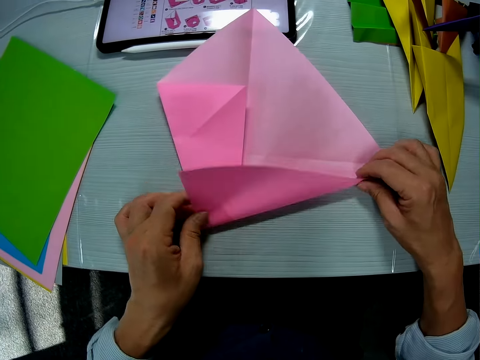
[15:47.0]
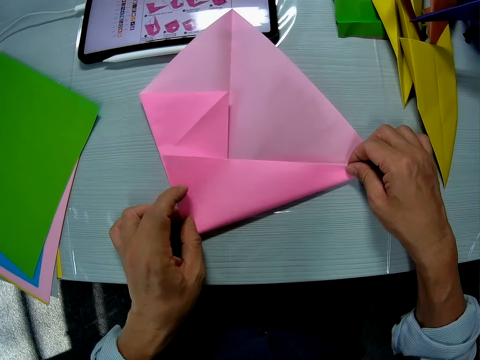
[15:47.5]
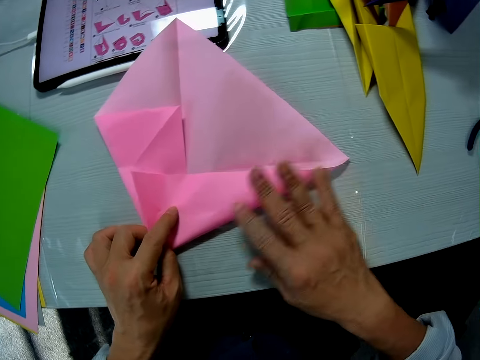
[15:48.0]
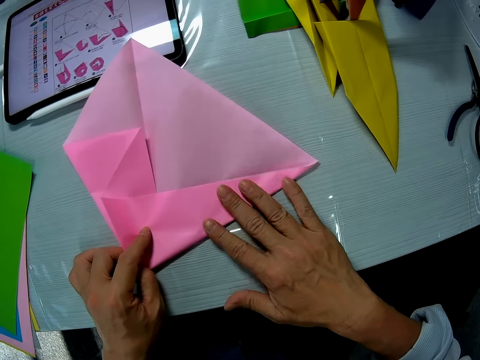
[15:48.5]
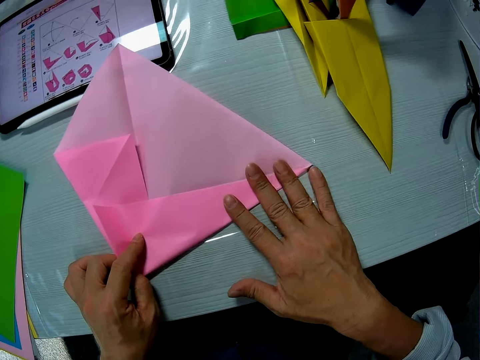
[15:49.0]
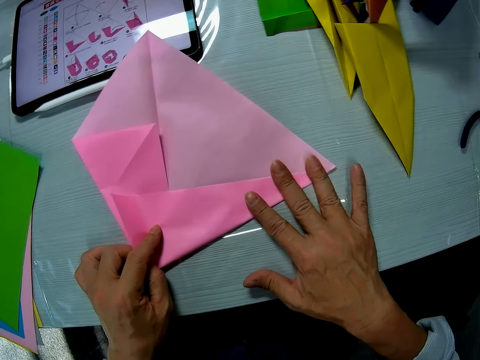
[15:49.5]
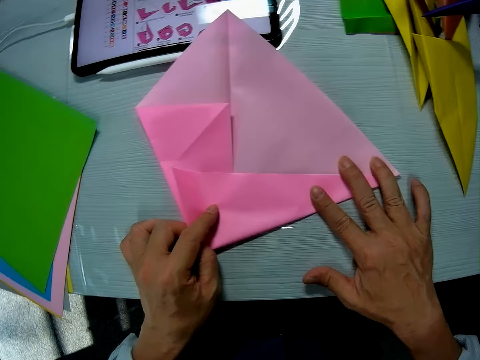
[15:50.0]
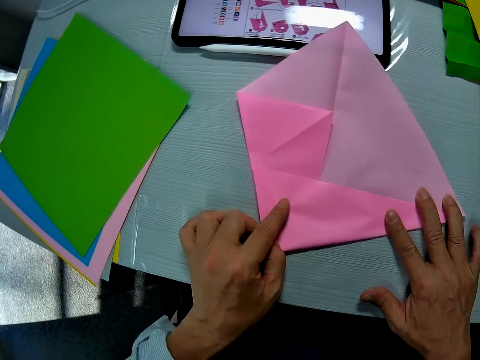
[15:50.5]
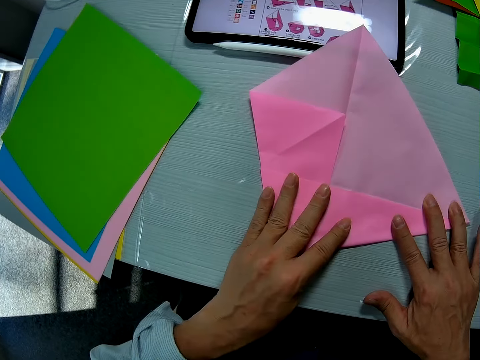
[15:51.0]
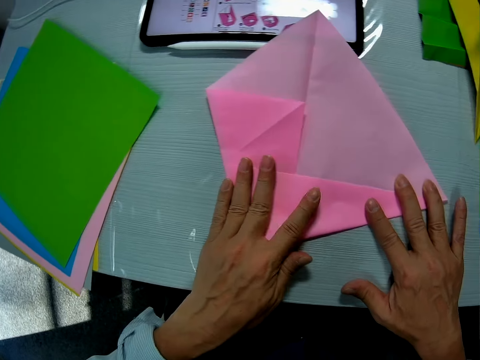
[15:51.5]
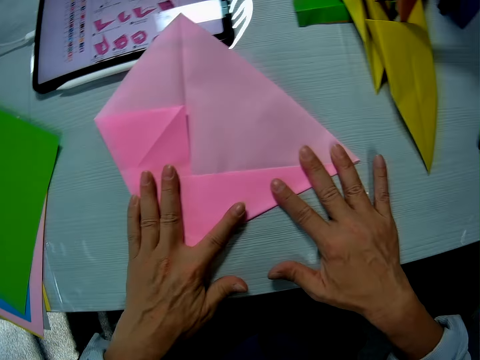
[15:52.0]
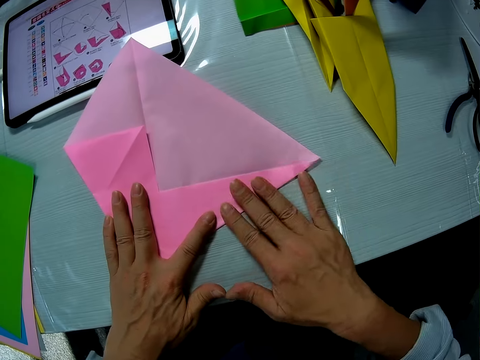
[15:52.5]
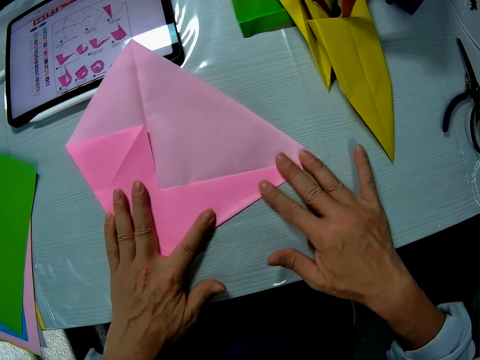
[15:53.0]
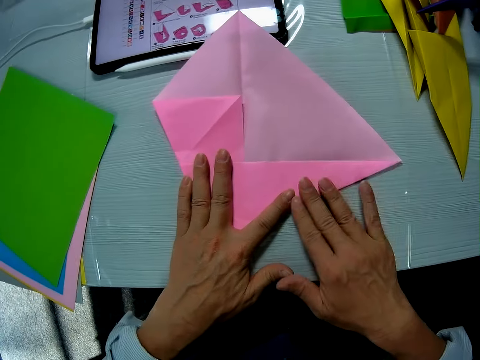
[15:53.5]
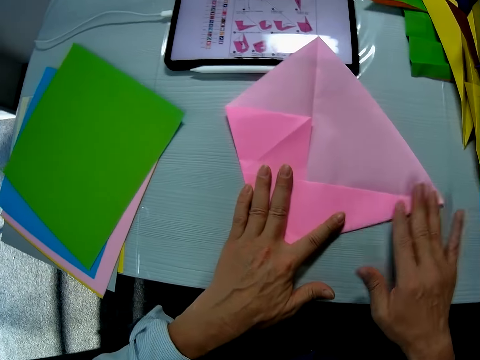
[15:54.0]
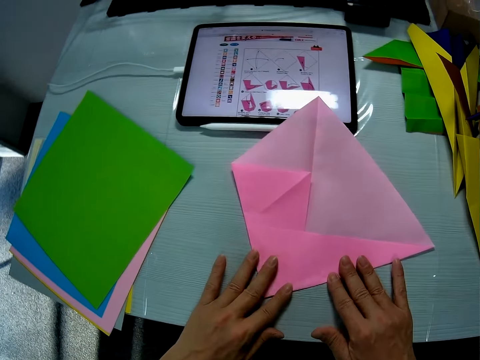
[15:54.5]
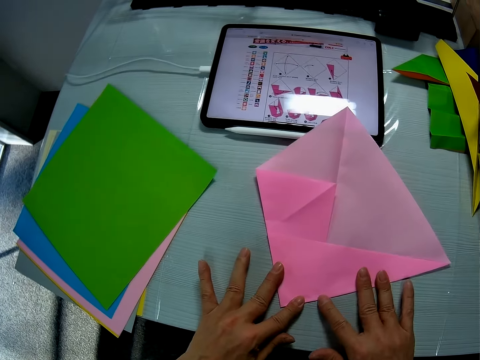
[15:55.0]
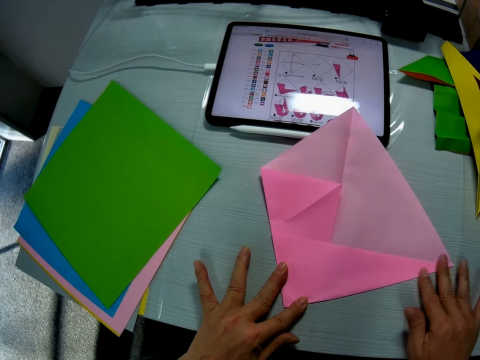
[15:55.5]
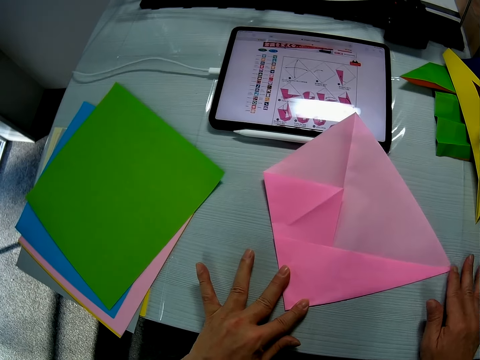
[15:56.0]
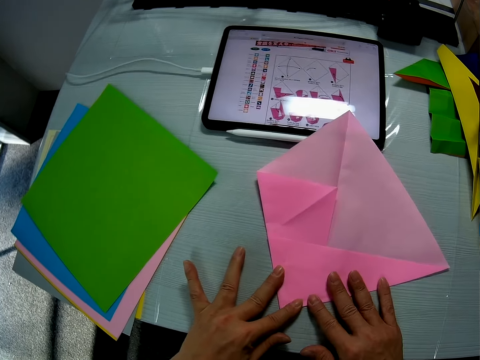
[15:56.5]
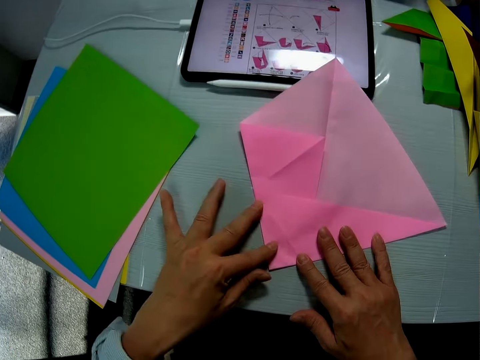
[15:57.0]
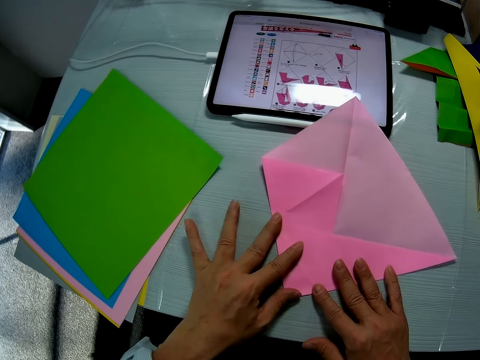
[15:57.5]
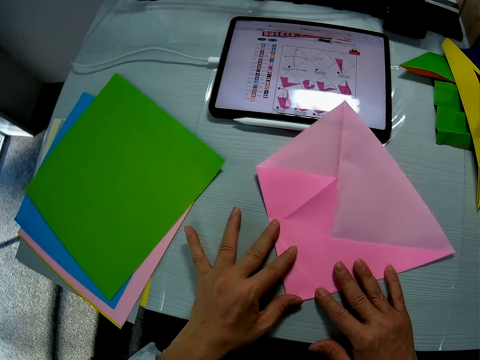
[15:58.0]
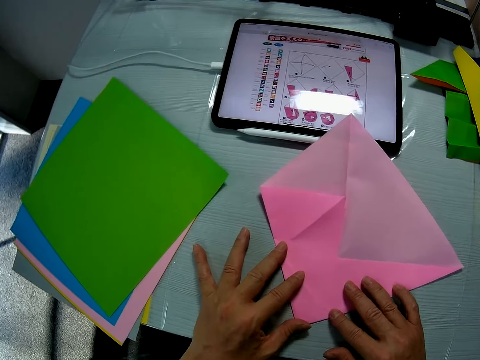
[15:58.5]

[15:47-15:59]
The camera wearer straightens the paper craft with his hands.

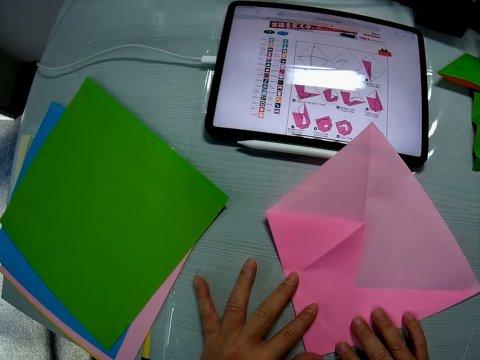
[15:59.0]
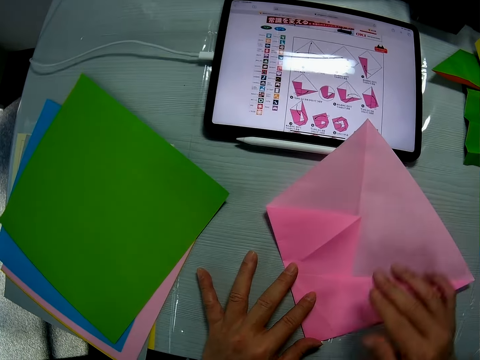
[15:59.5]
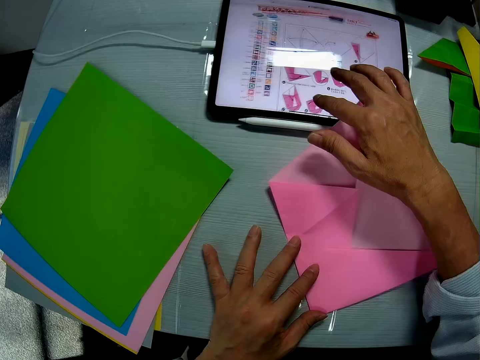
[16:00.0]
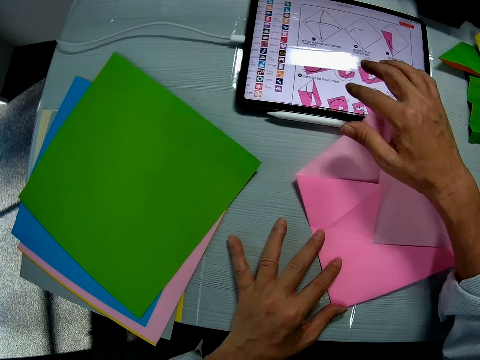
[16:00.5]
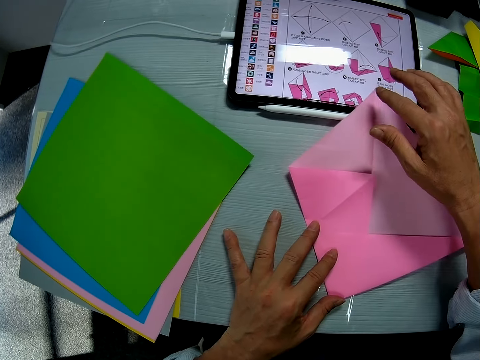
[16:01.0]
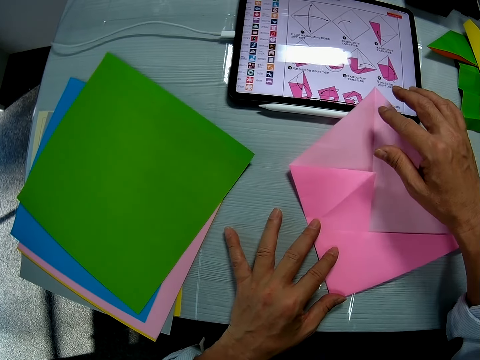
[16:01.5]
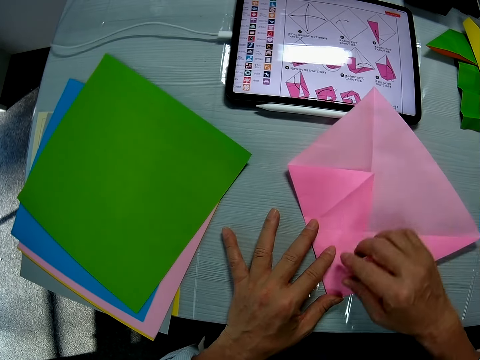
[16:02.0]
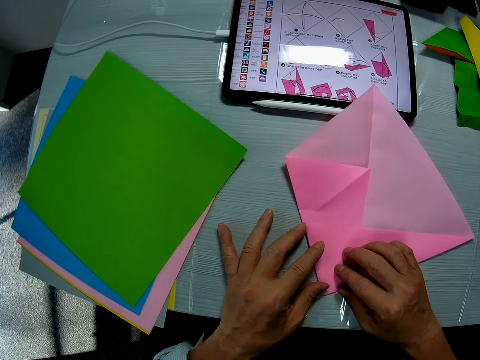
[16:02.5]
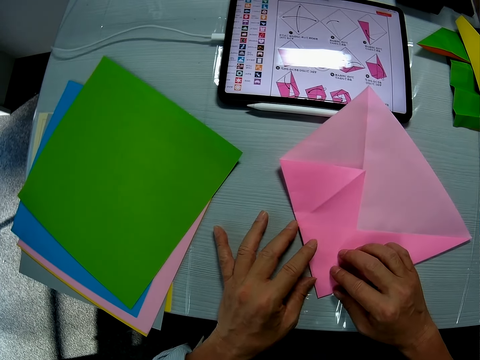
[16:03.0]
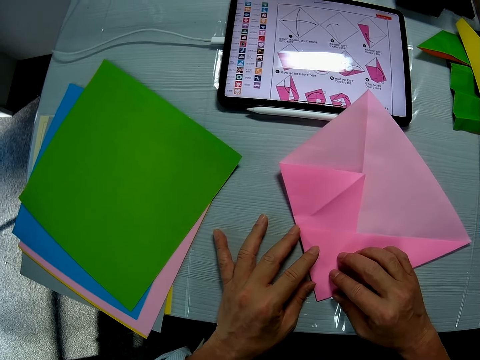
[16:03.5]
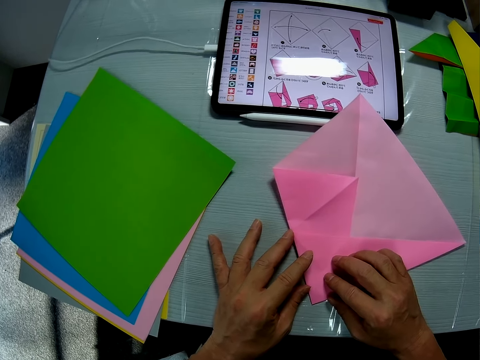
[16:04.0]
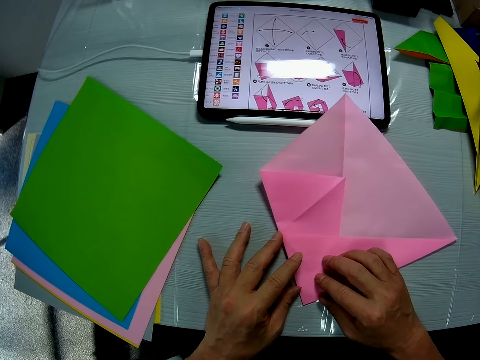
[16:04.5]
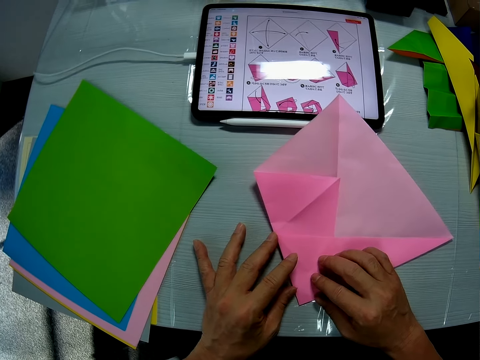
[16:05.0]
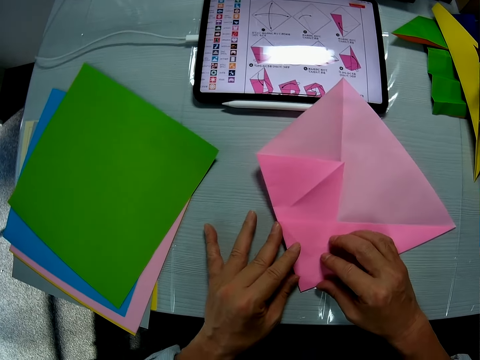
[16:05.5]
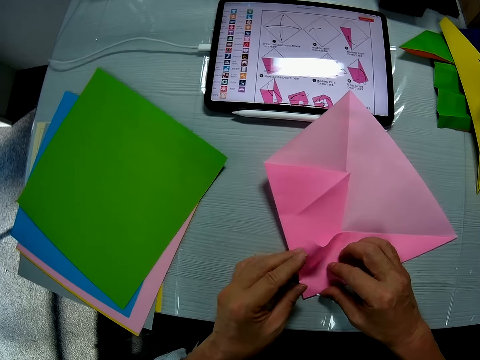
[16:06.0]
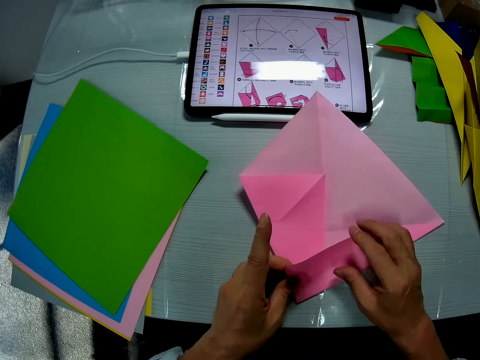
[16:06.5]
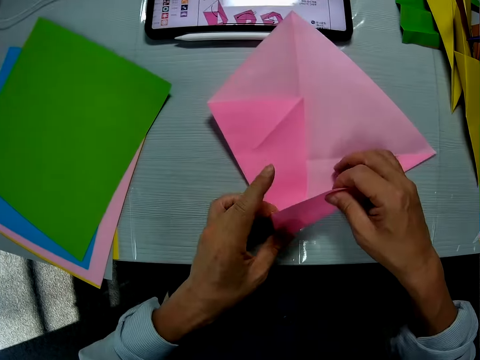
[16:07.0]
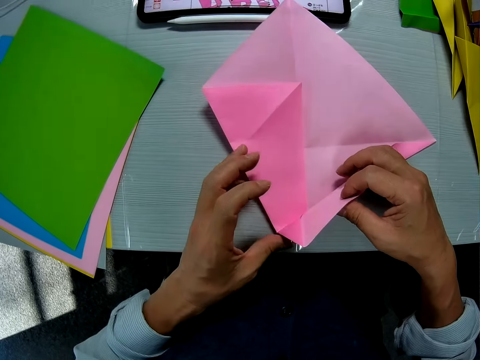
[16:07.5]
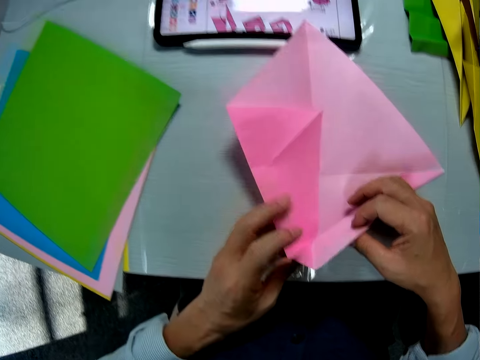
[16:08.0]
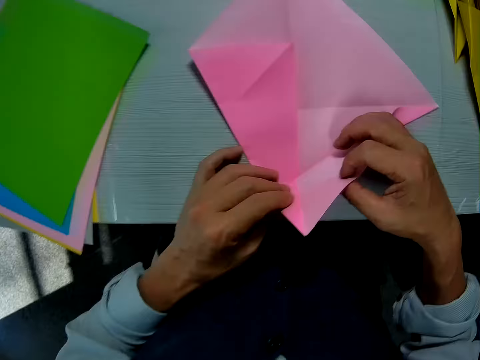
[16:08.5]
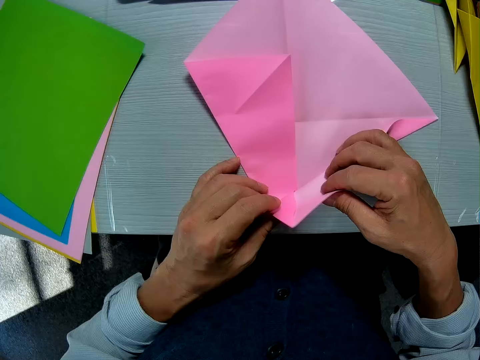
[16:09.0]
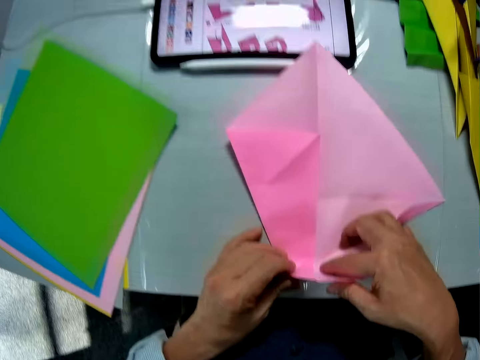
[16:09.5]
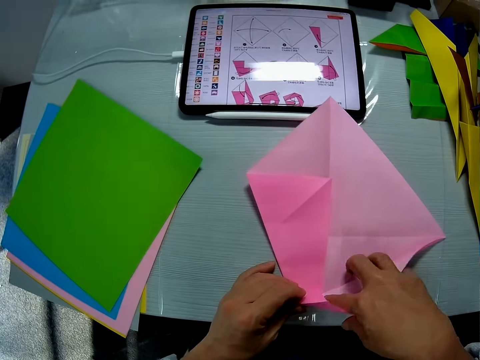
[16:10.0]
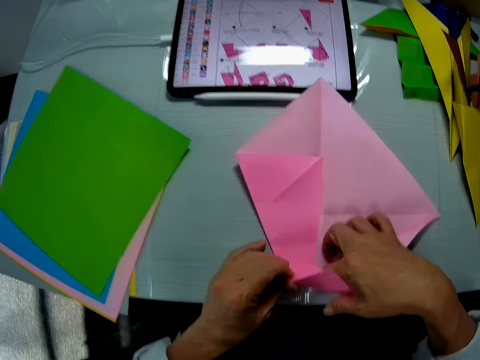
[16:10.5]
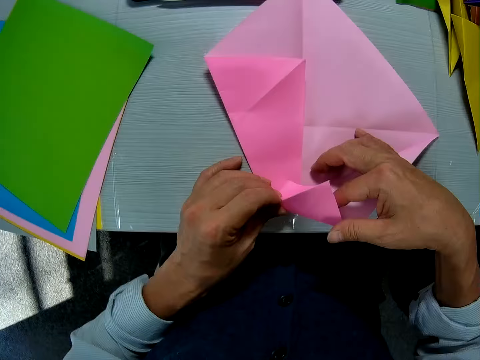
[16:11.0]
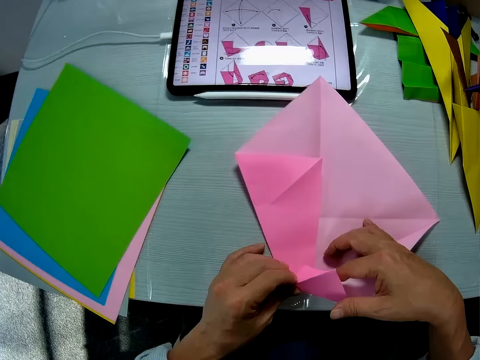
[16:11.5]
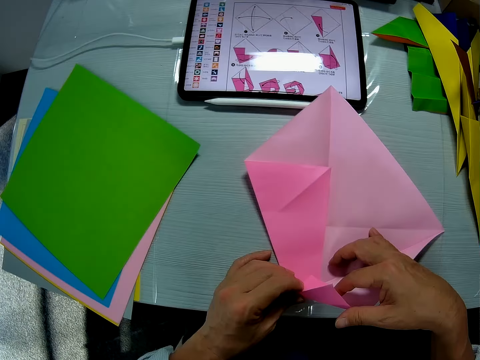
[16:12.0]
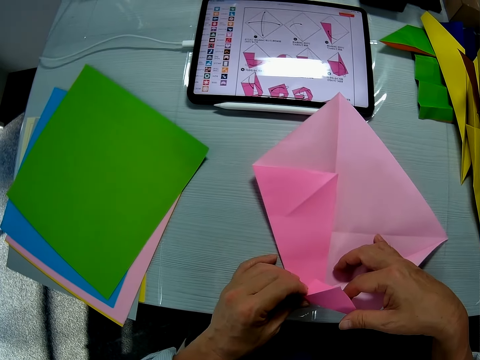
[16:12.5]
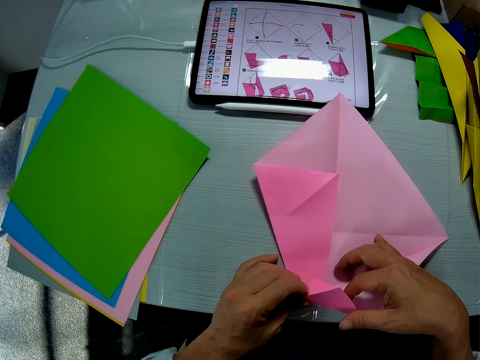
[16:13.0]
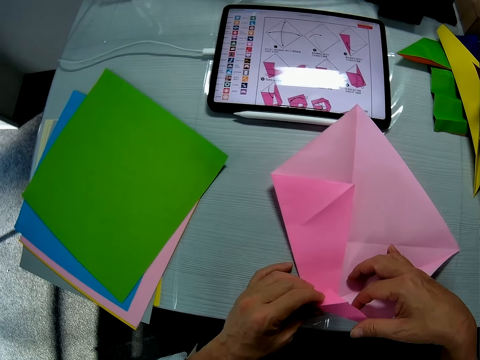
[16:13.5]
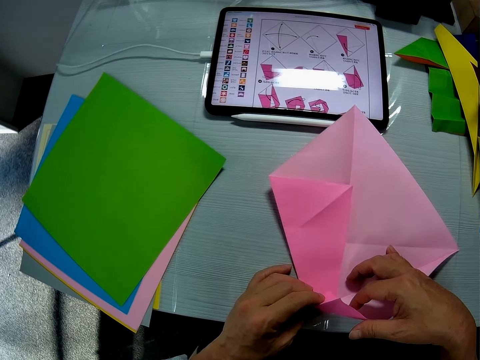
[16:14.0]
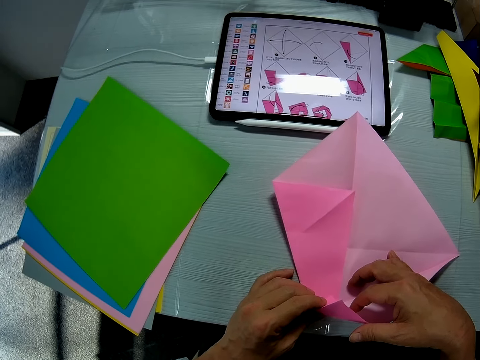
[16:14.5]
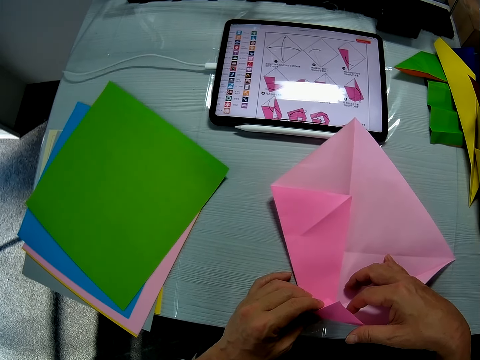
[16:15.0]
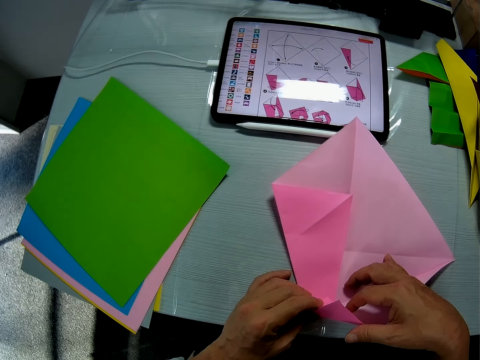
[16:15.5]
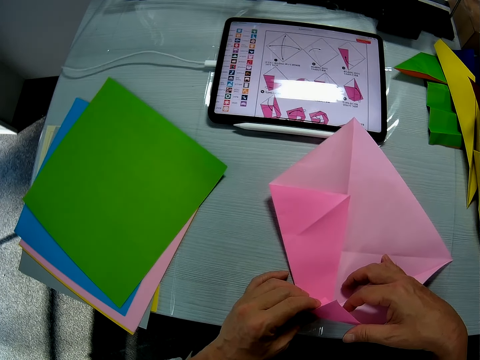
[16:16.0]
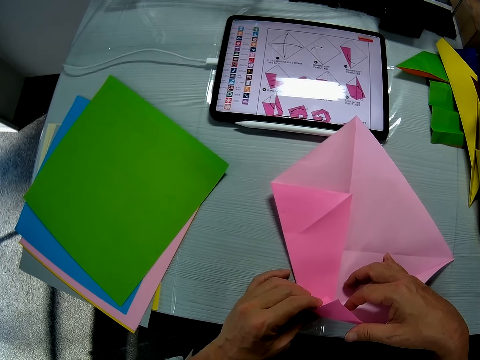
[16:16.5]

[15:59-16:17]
The camera wearer clicks on the tablet with his right hand. He swaps an iPad on the table. He places his hands on the paper craft. He looks at the contents on the table. He adjusts the paper craft with his hands. He folds the paper on the table. He holds the paper on the table.
